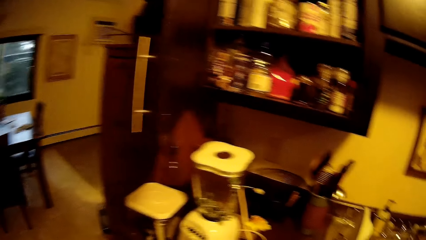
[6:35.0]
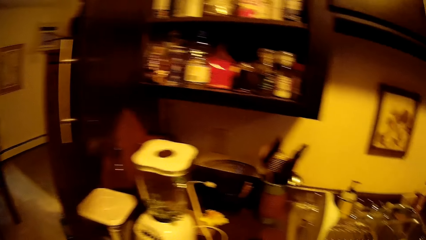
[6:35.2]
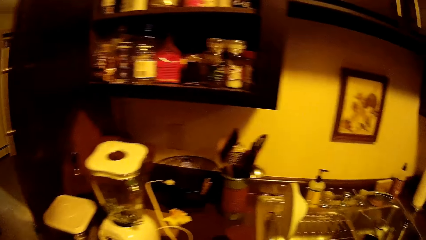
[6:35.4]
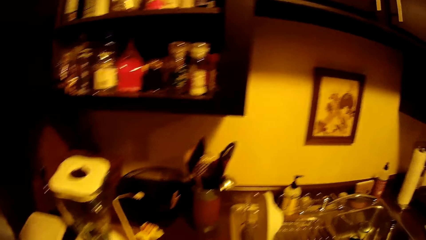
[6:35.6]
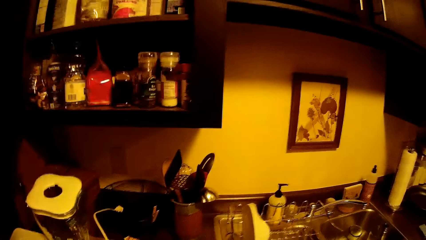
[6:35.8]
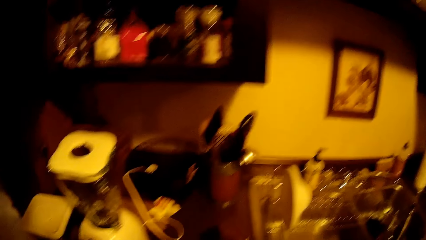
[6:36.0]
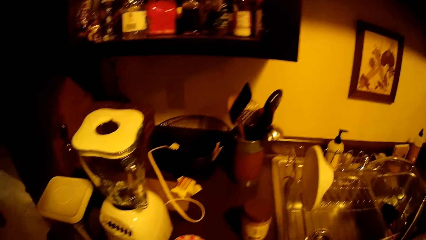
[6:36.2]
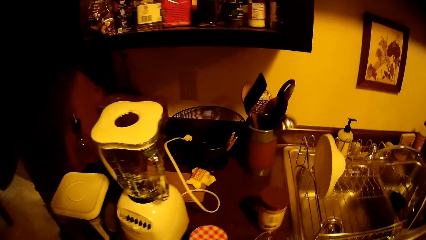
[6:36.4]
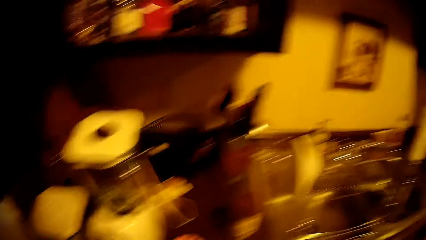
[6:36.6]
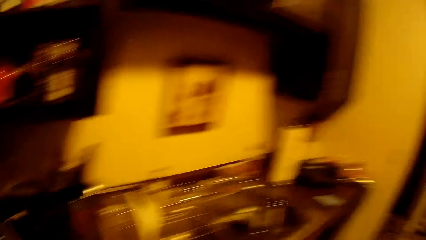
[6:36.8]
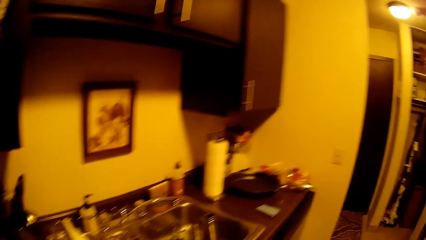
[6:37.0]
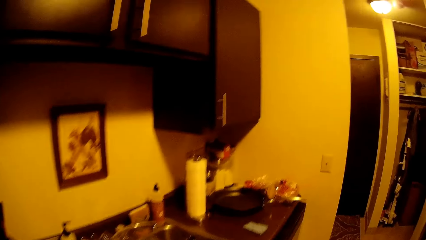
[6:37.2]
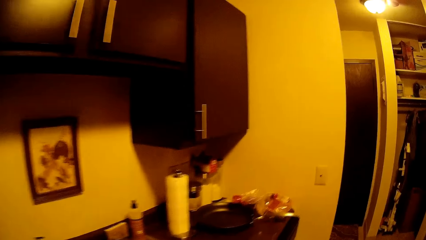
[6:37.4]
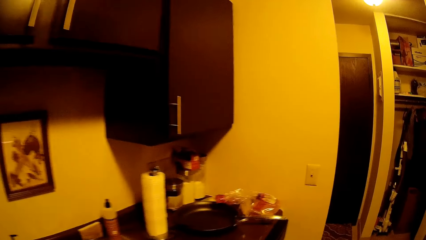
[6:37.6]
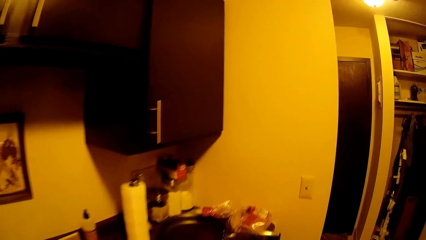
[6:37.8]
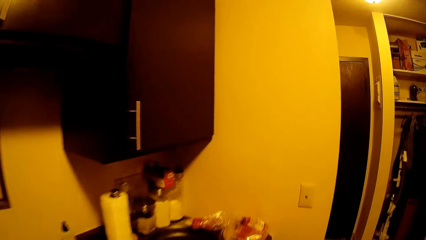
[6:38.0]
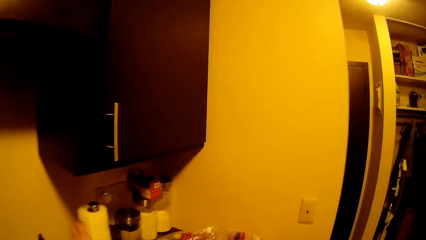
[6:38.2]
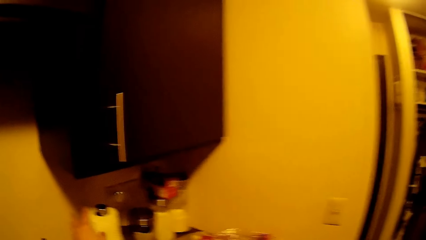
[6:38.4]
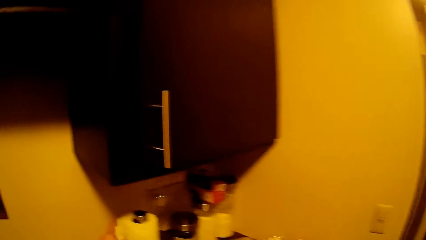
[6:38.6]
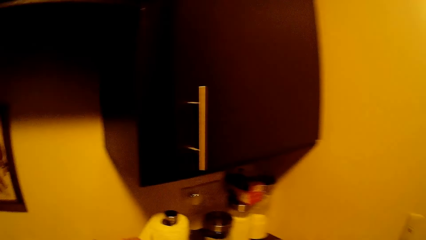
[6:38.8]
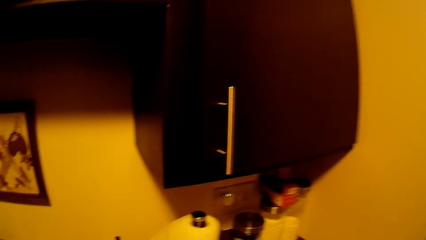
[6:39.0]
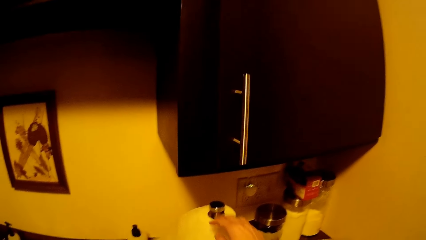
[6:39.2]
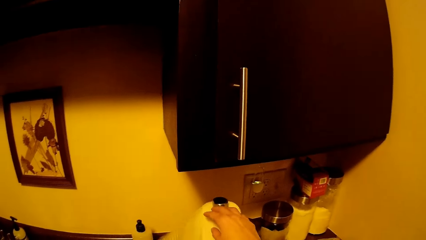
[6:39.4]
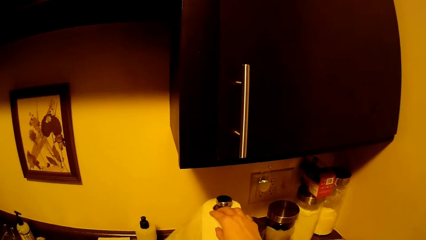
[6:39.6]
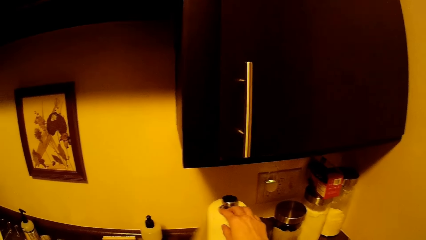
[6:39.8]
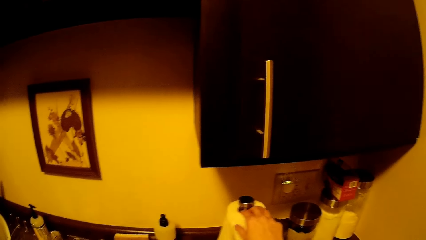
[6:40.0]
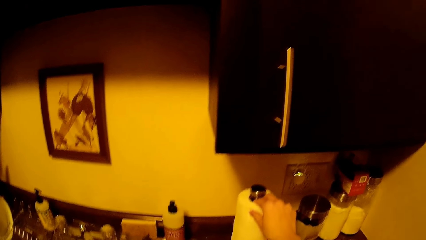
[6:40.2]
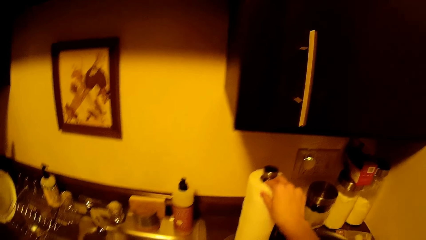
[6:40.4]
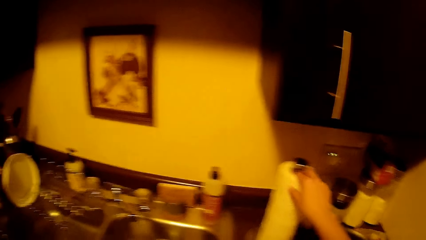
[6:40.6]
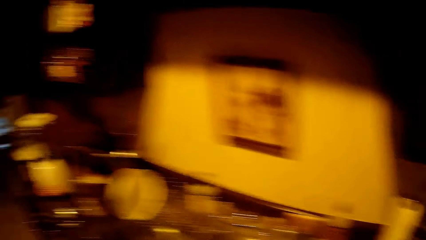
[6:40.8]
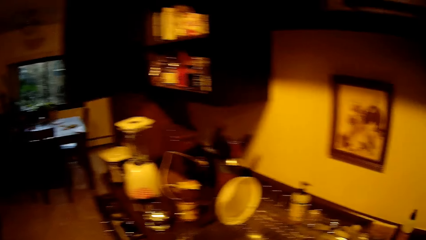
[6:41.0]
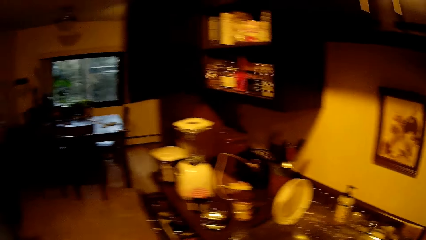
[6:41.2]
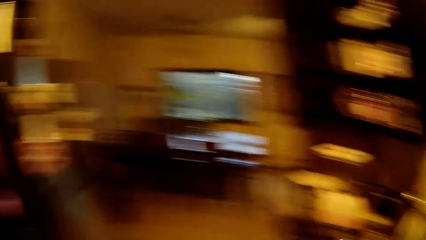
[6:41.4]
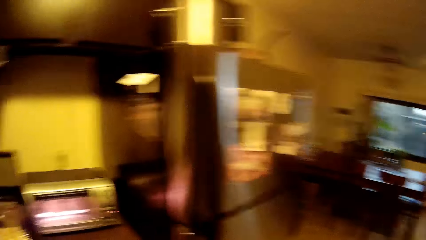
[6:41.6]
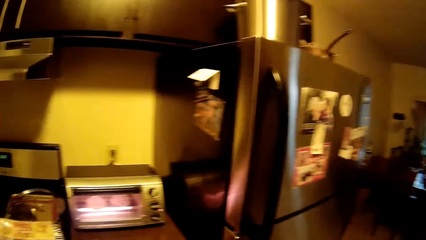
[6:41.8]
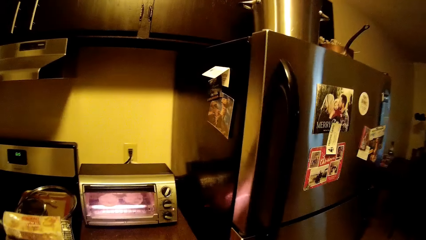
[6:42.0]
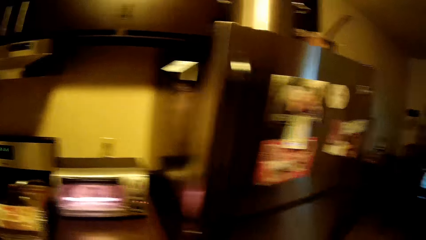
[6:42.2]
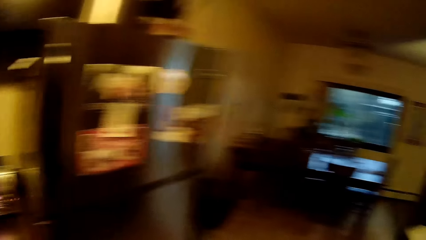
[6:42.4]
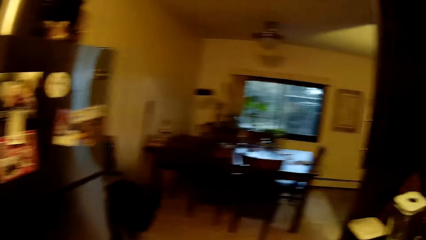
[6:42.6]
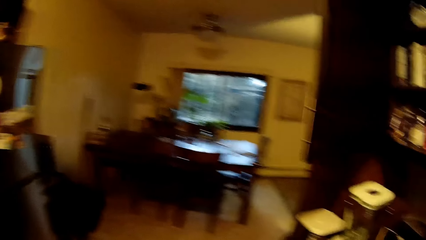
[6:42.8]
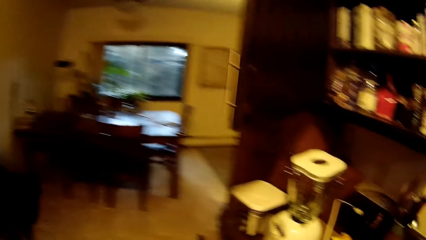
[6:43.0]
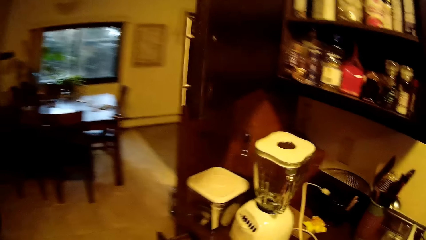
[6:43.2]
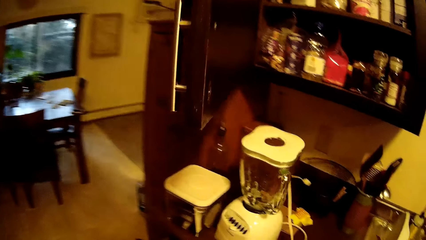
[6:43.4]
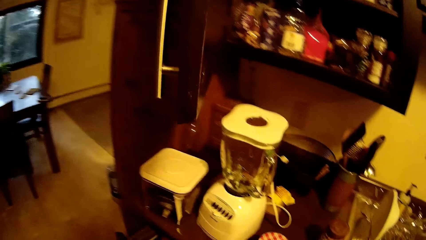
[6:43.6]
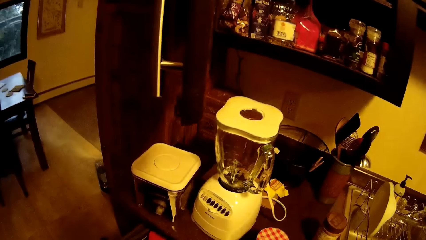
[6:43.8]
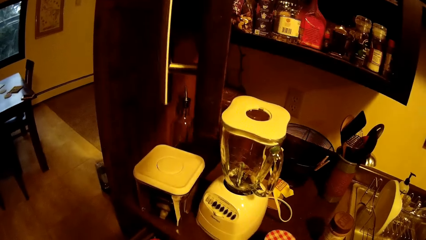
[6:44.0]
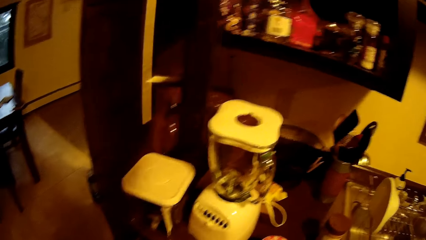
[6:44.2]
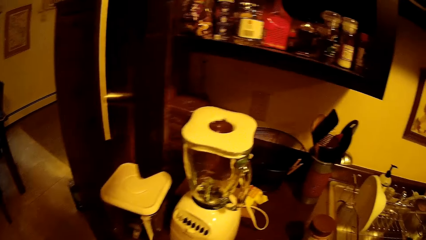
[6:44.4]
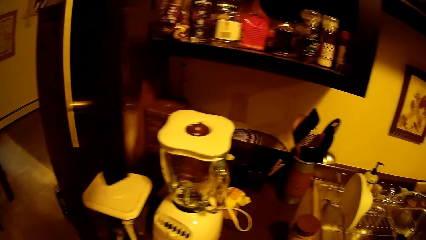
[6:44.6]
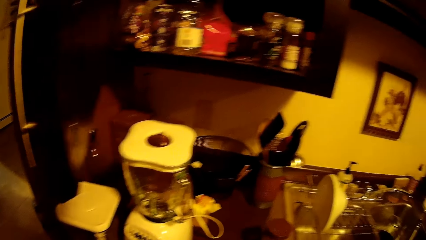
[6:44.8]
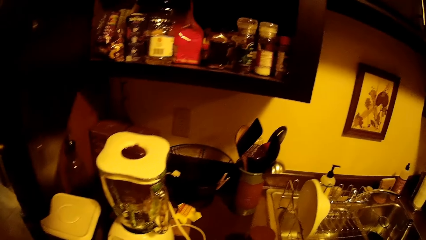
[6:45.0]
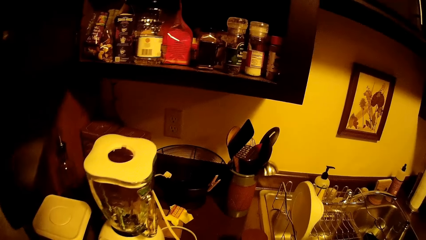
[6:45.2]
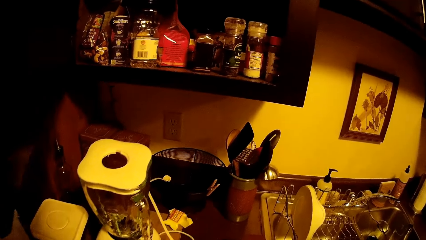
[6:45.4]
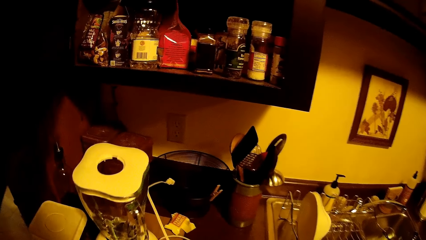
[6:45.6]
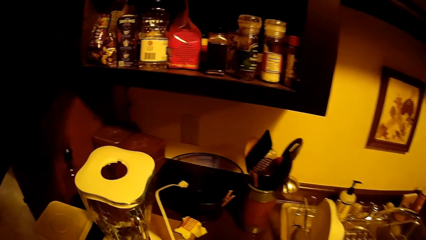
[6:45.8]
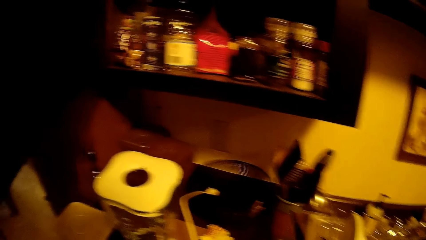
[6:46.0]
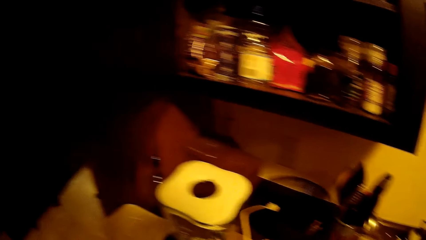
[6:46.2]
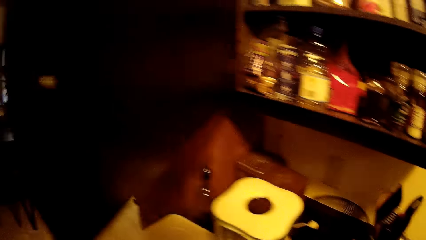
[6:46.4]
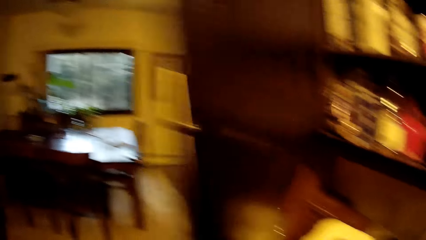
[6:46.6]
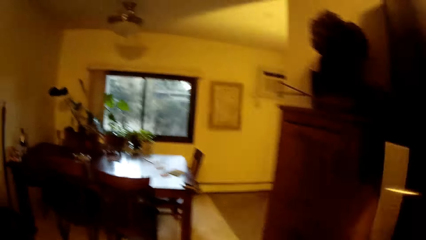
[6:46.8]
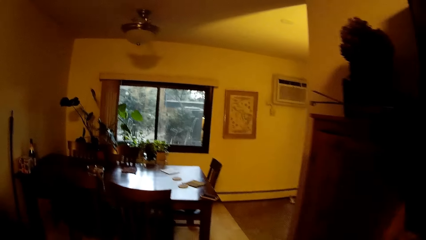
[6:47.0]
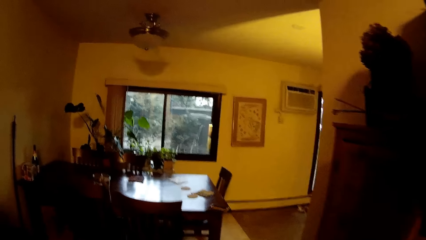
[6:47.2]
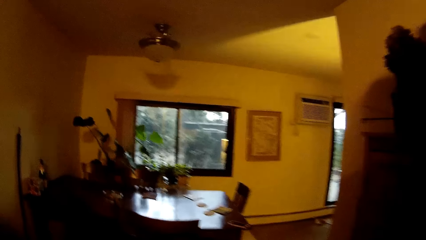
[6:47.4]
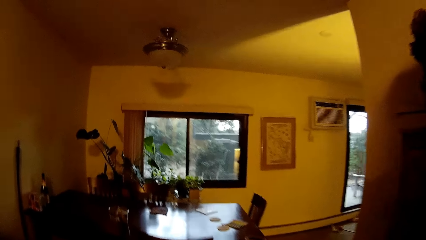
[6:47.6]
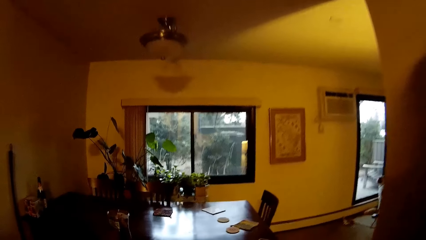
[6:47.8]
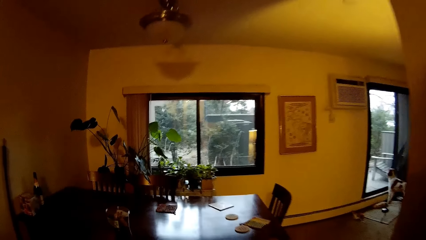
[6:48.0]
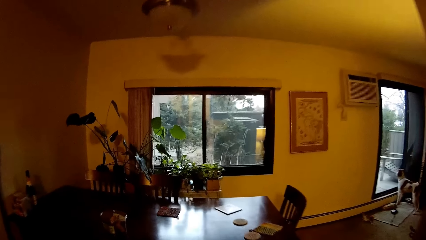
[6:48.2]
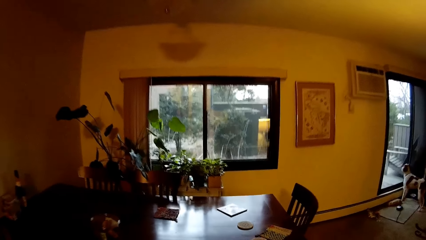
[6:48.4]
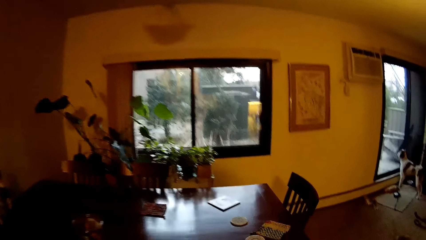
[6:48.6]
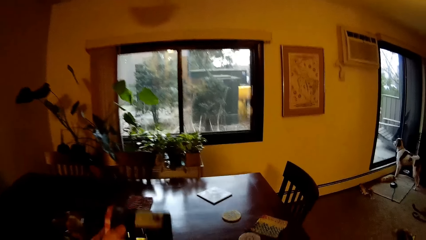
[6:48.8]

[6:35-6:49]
The camera wearer walks towards a kitchen paper towel in the kitchen. He tears out a bit of the kitchen paper towel with both hands. He holds a roll of tissue paper. He walks around the kitchen. He looks around the kitchen. He holds a knife in his right hand. He walks around the kitchen.

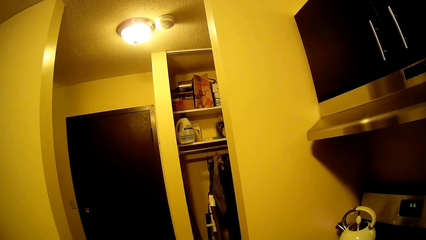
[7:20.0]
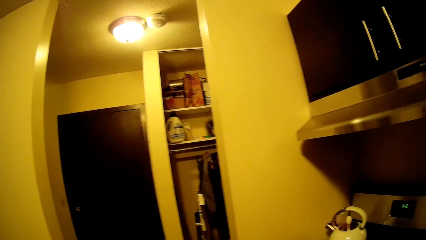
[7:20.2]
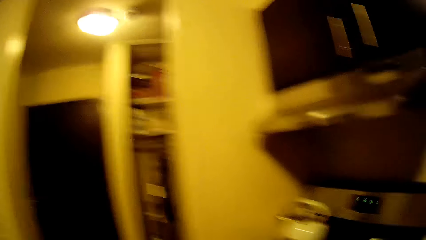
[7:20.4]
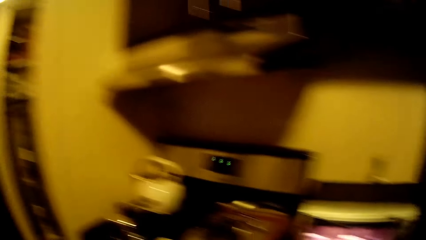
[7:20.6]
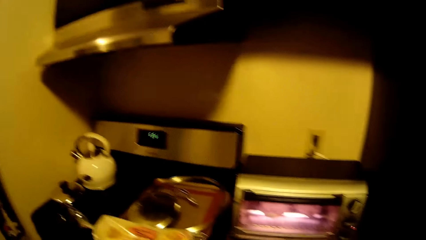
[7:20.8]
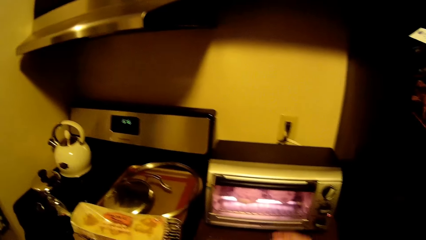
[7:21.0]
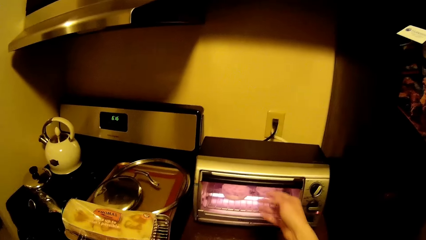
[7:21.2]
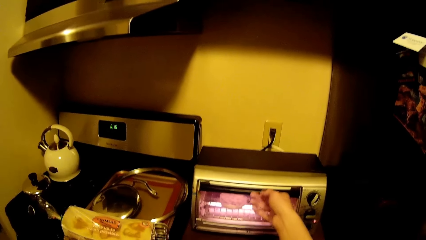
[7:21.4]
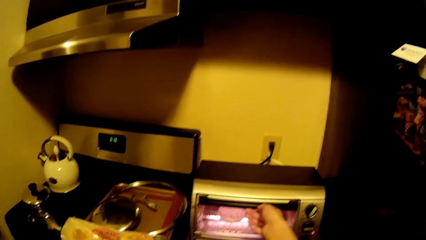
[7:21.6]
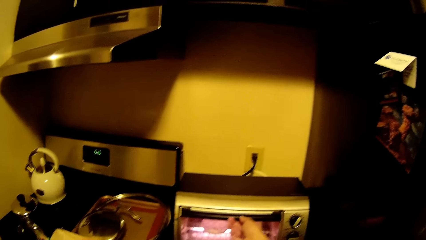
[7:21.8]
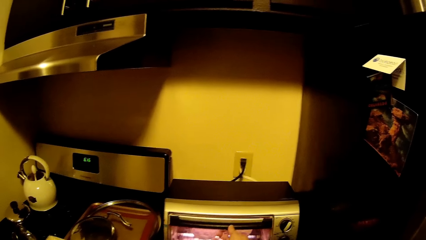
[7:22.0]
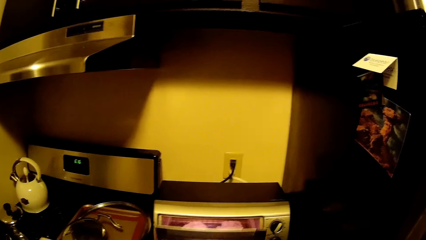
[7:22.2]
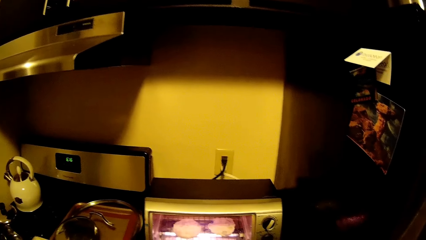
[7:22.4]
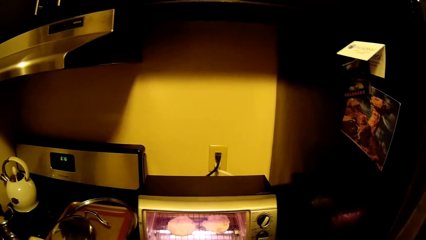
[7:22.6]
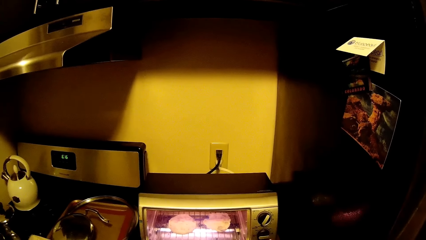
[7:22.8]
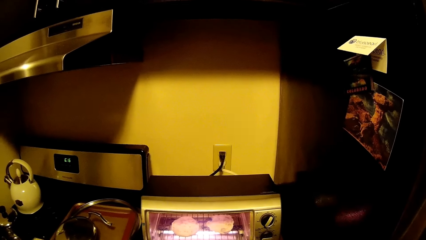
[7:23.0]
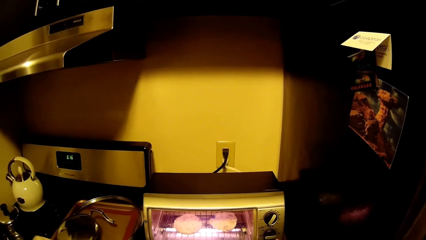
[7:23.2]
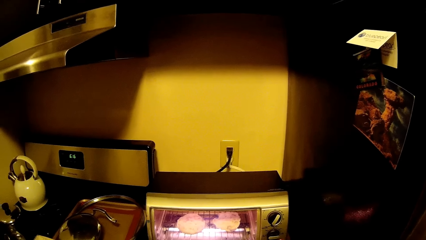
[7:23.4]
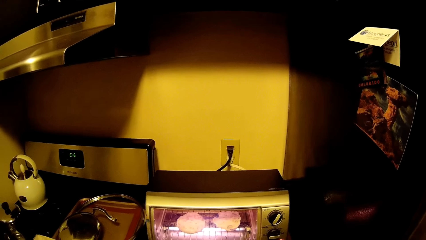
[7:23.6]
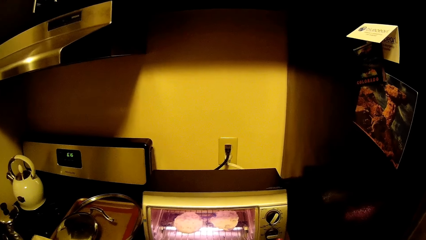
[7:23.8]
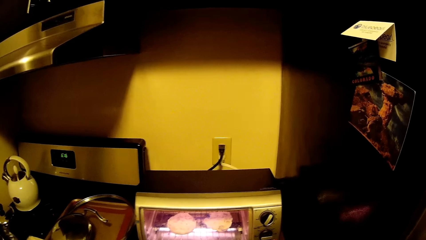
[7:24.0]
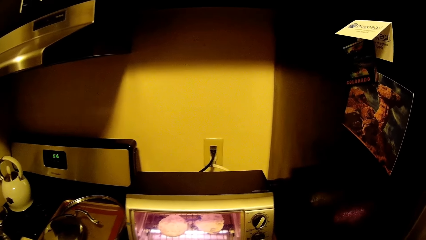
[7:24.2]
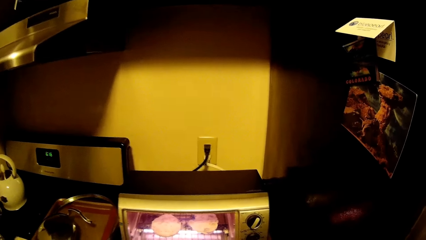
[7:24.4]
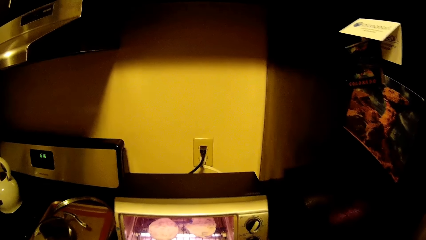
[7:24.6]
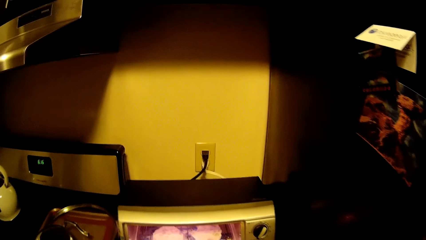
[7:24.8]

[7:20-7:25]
The camera wearer opens an oven or microwave with his right hand. He looks inside the microwave.
